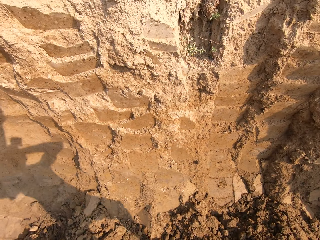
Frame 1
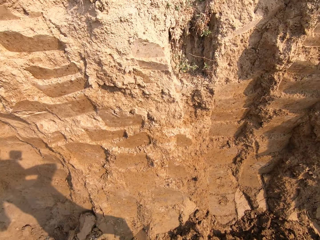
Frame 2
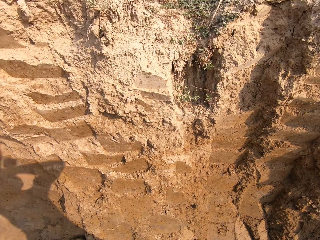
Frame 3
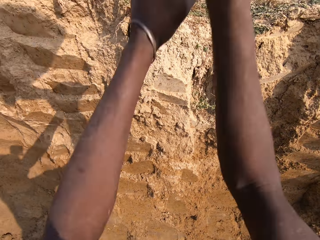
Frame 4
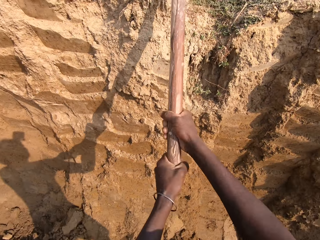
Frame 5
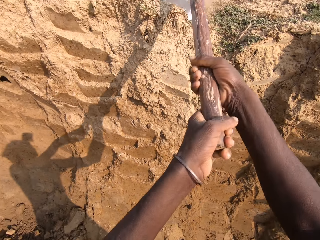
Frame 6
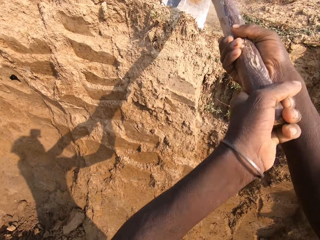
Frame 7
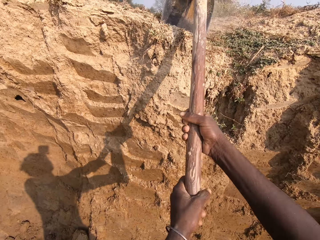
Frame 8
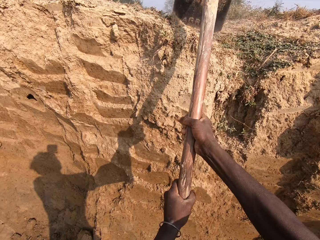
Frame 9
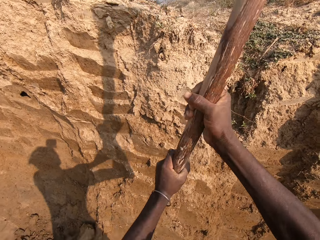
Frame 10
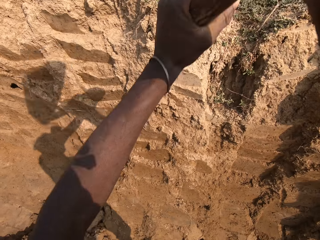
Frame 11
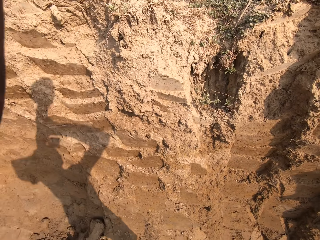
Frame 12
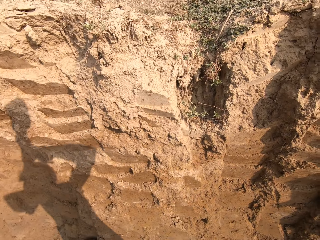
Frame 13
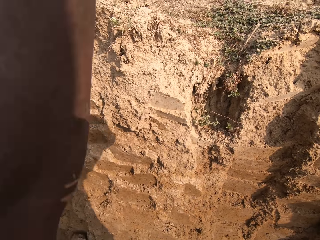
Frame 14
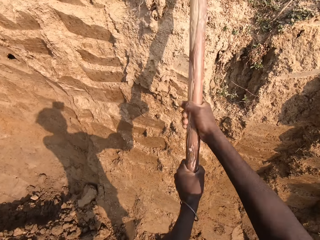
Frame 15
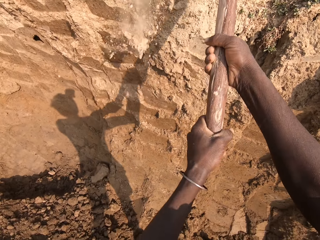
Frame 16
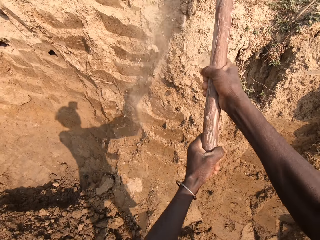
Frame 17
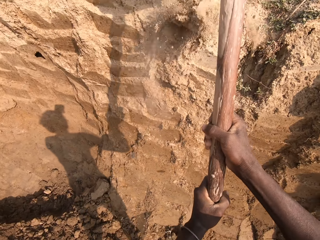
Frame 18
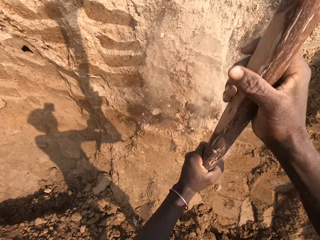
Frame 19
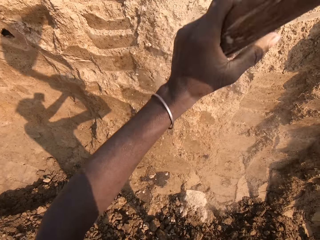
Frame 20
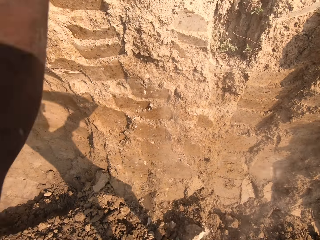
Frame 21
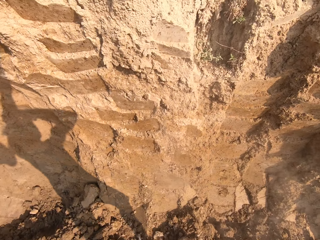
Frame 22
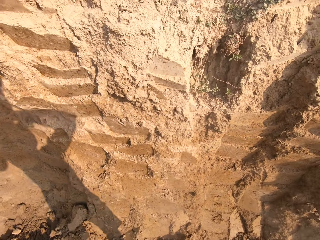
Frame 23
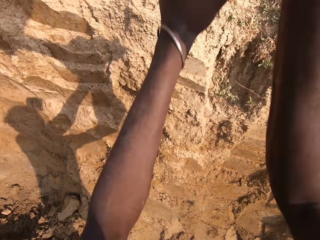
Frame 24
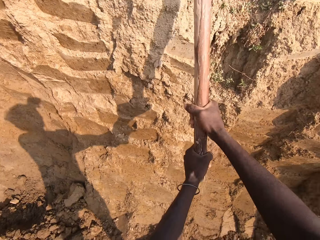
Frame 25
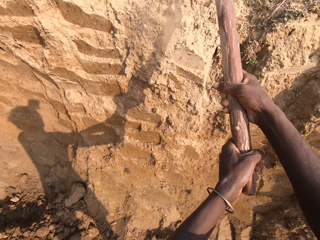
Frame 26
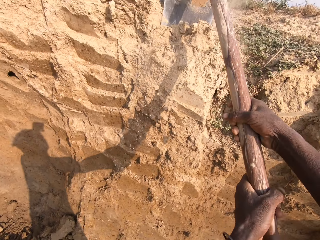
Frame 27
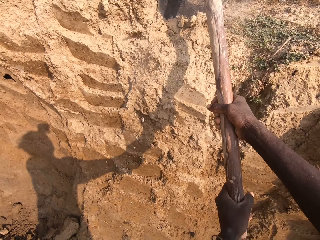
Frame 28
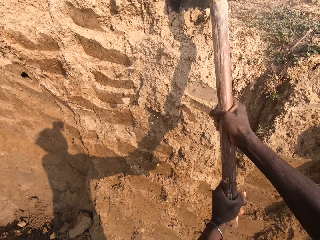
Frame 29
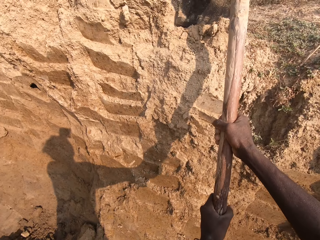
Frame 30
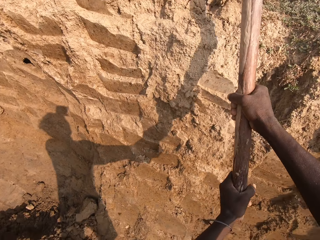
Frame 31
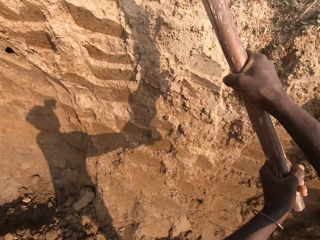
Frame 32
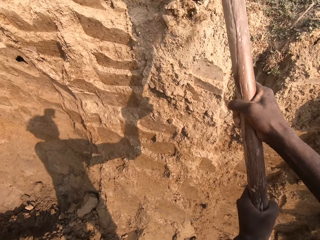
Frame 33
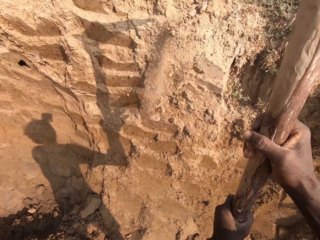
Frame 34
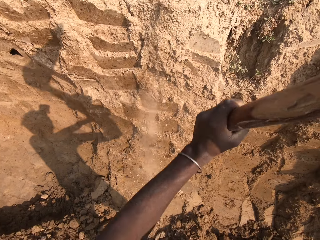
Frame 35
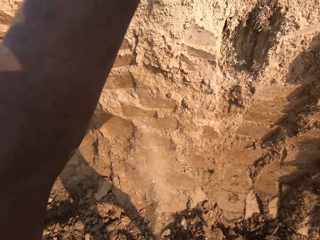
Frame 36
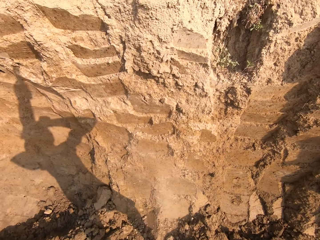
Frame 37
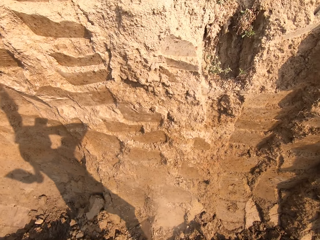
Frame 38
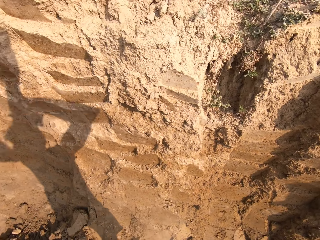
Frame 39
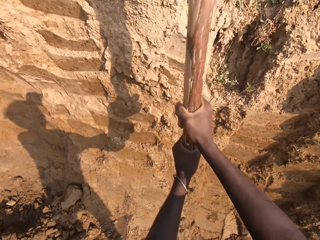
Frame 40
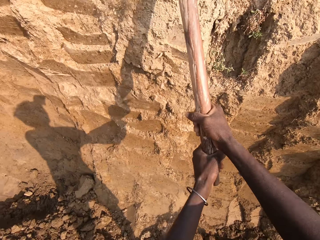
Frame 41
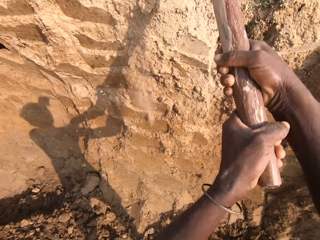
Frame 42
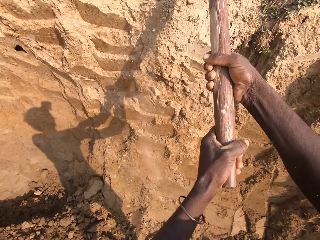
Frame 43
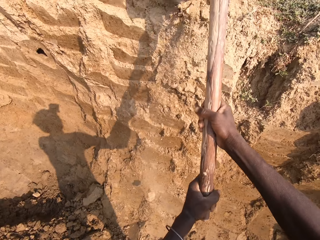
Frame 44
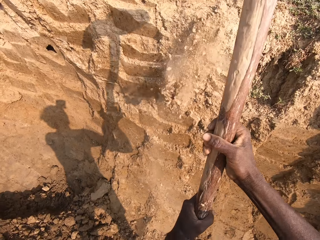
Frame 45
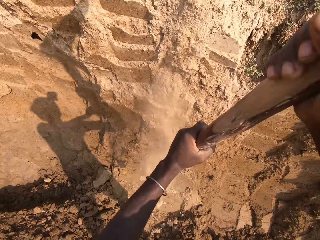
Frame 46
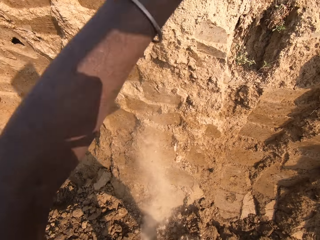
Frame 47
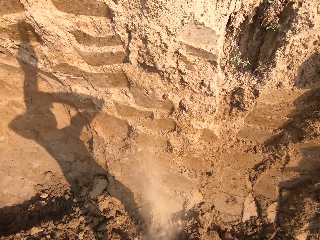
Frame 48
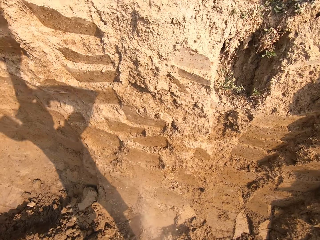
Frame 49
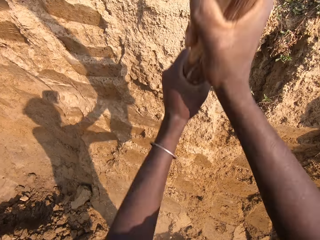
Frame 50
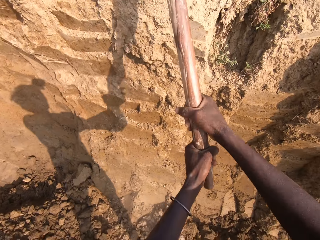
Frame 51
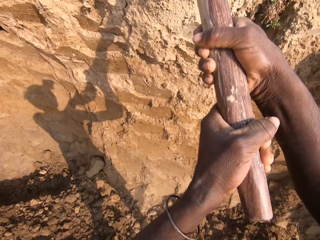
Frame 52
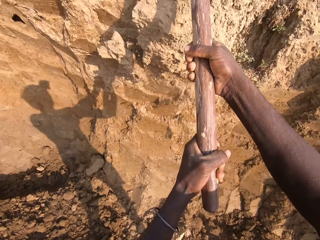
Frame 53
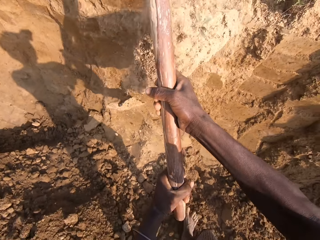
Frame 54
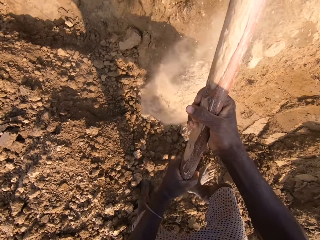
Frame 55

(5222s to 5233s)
The camera wearer breaks sand with the hoe.

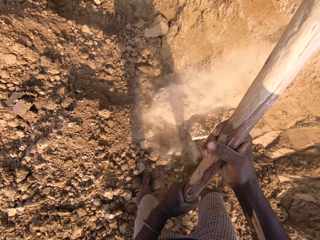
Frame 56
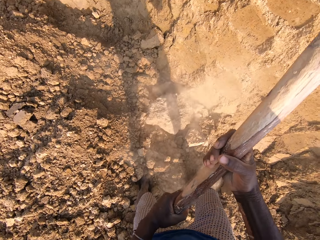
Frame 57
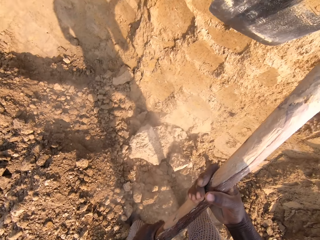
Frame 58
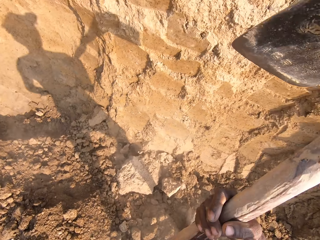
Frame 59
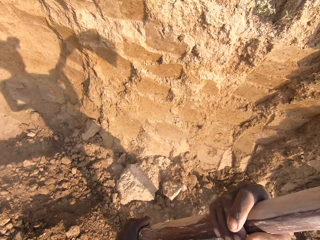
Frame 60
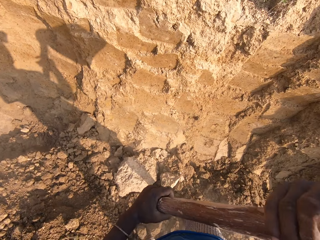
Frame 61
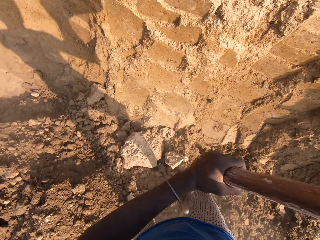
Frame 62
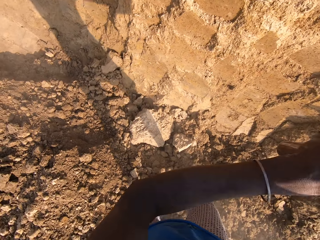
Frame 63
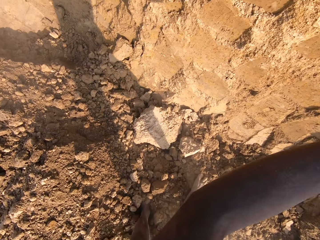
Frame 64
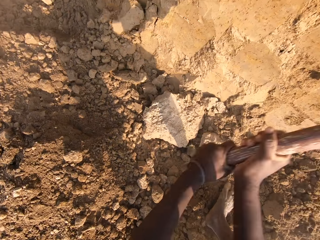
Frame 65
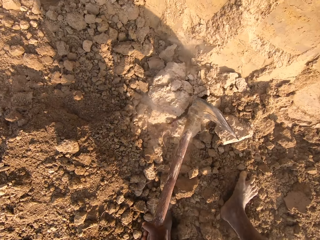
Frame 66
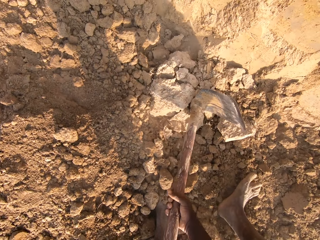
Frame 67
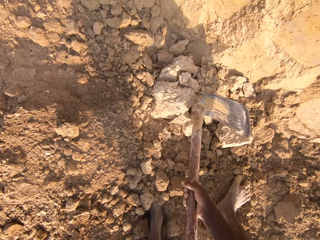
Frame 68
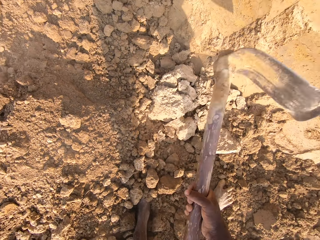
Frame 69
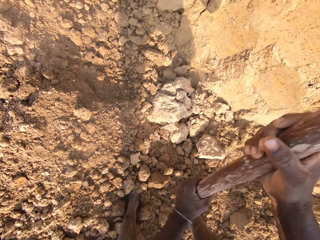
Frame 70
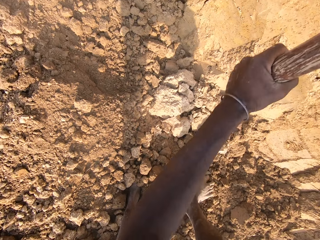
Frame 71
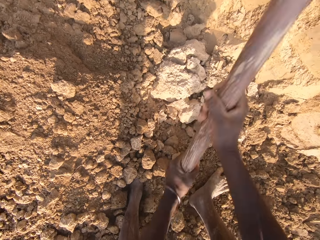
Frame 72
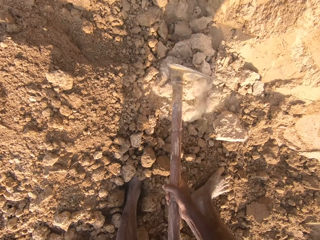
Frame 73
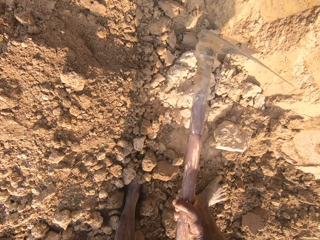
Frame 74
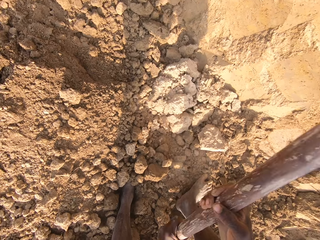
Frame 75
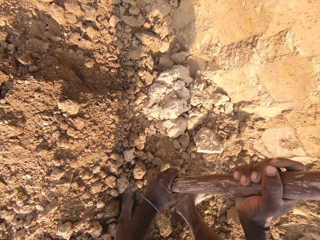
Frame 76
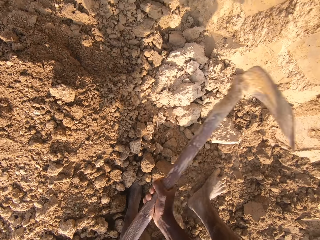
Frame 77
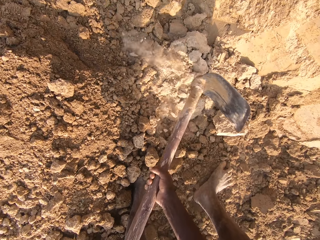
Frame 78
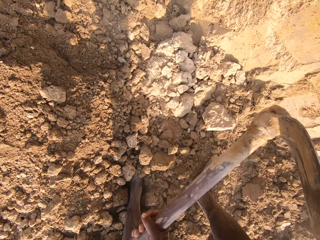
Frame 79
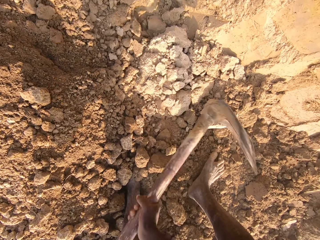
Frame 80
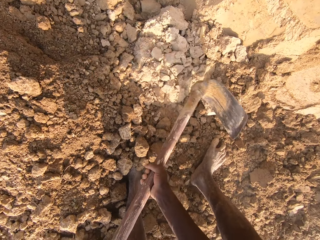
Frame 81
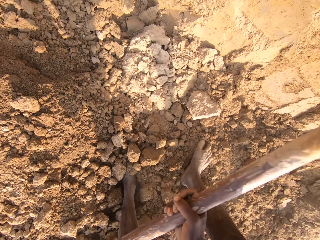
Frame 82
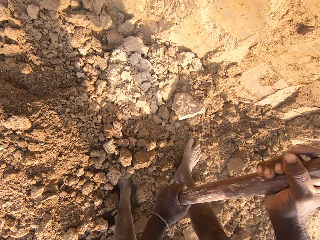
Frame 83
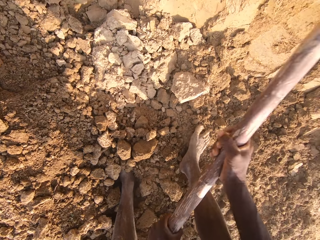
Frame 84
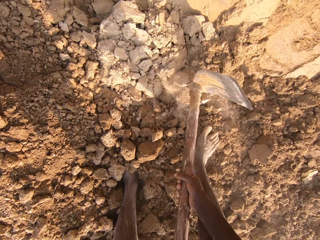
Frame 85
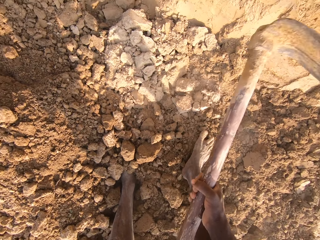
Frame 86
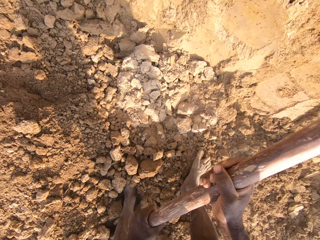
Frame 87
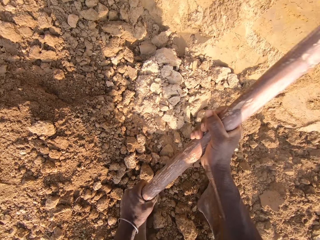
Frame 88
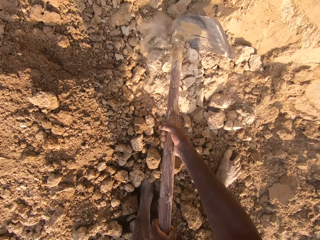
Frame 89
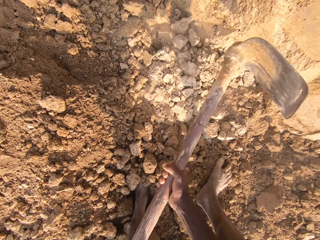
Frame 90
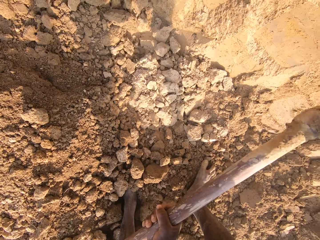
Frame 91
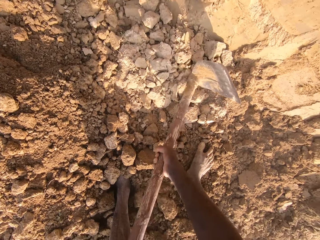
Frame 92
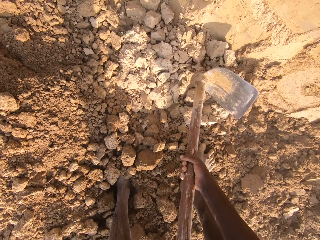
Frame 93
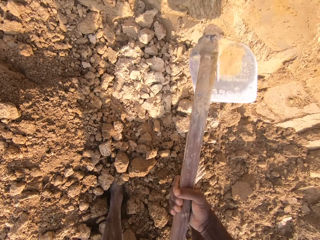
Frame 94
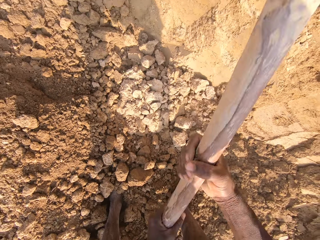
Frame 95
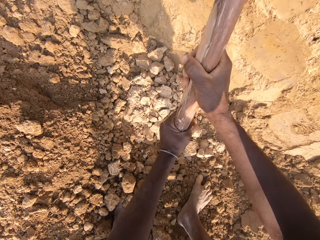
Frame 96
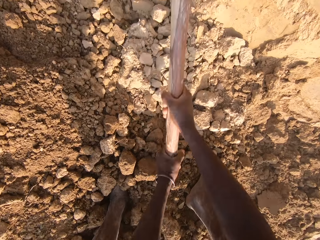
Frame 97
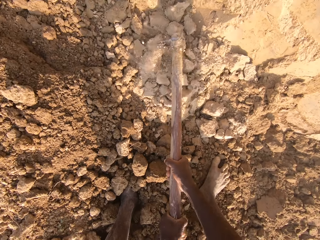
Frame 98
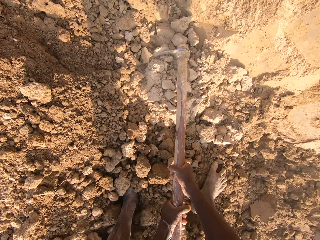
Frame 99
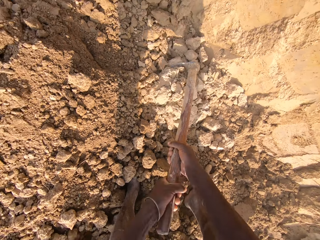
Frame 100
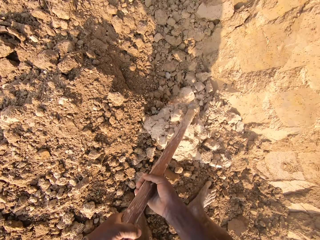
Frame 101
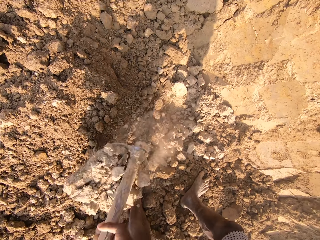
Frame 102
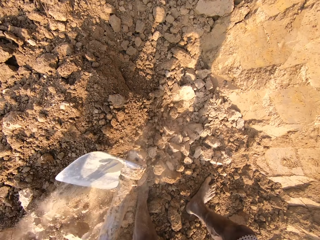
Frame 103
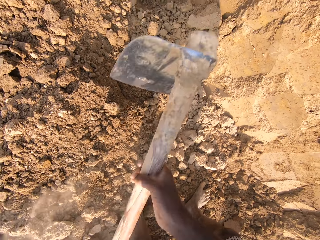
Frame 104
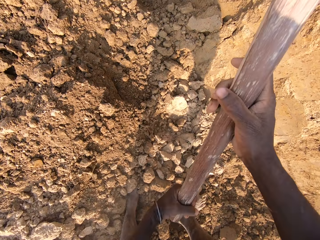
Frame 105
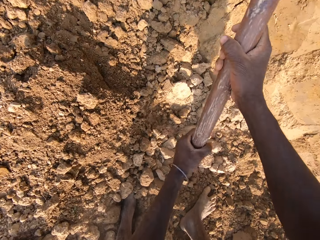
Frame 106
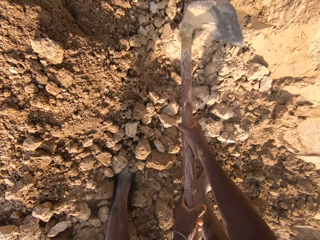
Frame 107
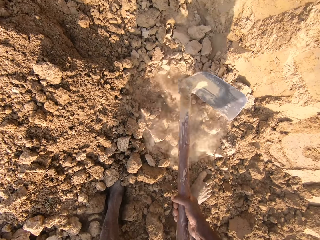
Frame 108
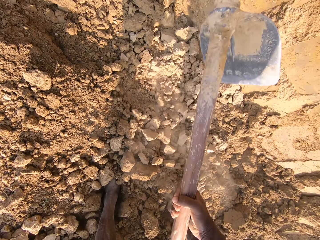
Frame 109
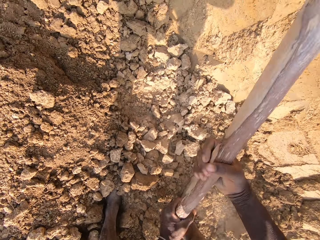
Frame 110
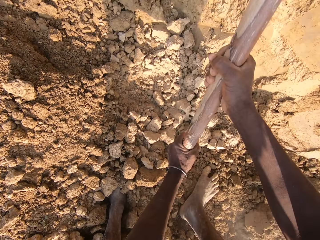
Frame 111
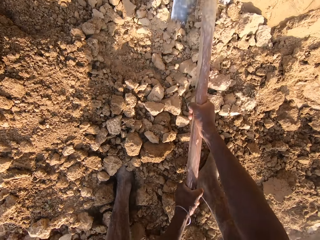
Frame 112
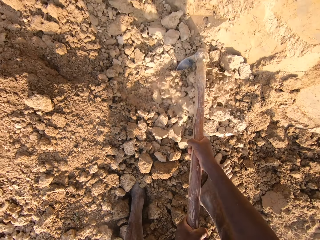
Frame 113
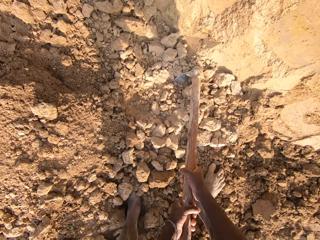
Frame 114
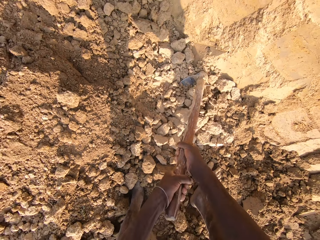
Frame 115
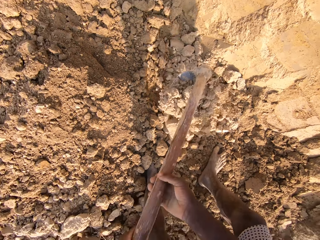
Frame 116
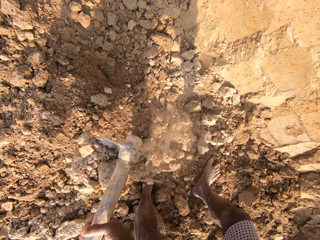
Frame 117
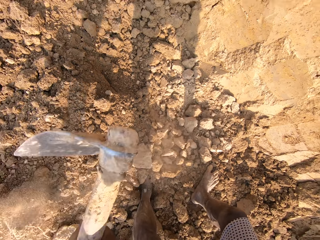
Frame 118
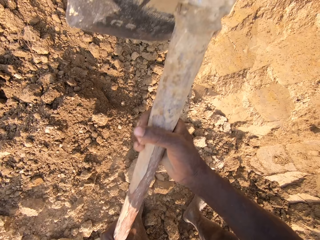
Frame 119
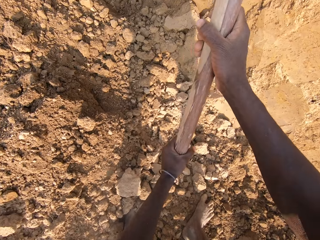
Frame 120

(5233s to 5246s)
The camera wearer breaks the soil into small particles. They dig sand with the hoe.
